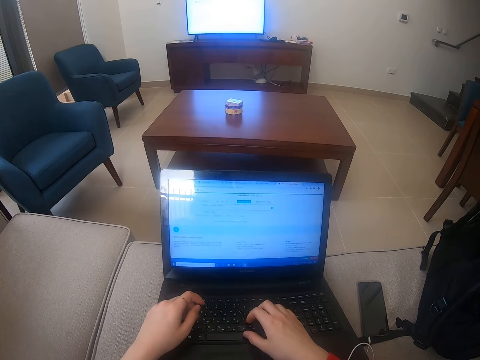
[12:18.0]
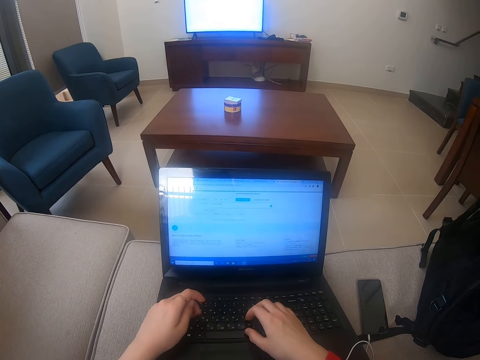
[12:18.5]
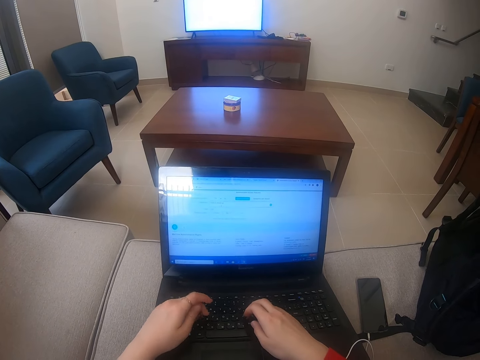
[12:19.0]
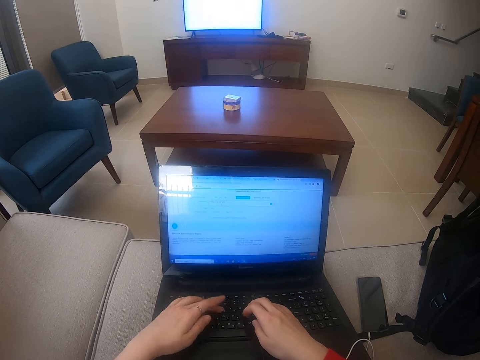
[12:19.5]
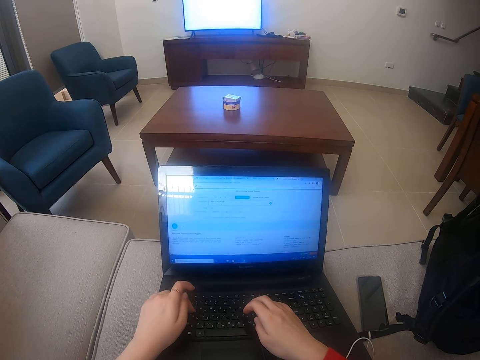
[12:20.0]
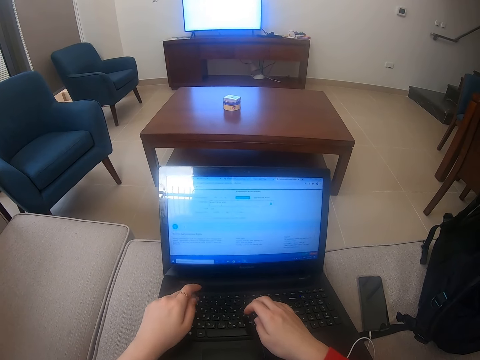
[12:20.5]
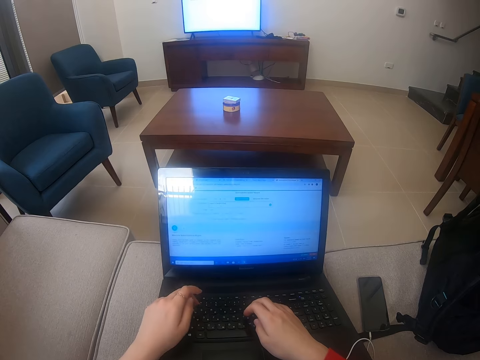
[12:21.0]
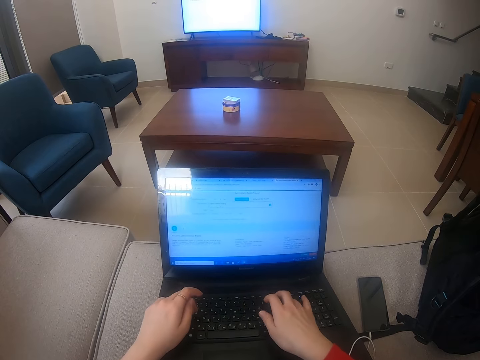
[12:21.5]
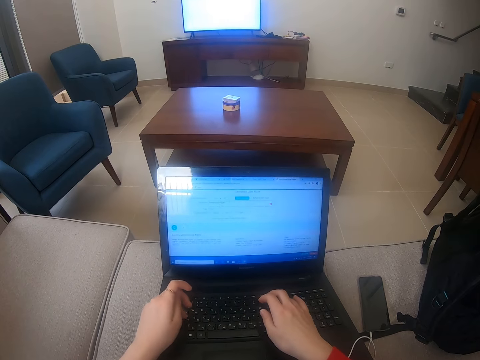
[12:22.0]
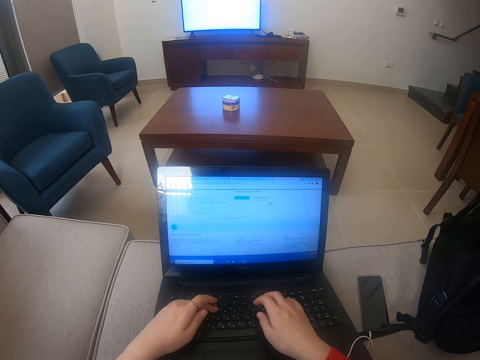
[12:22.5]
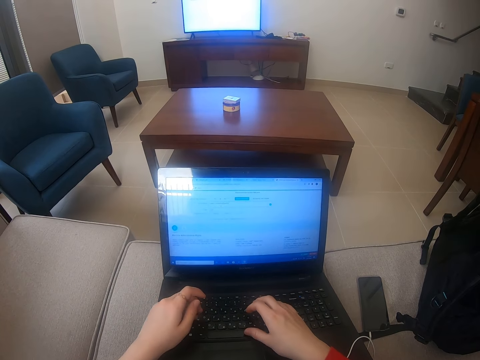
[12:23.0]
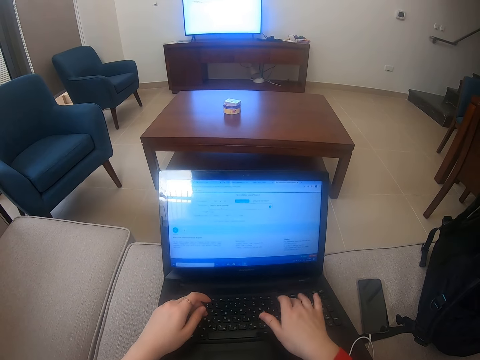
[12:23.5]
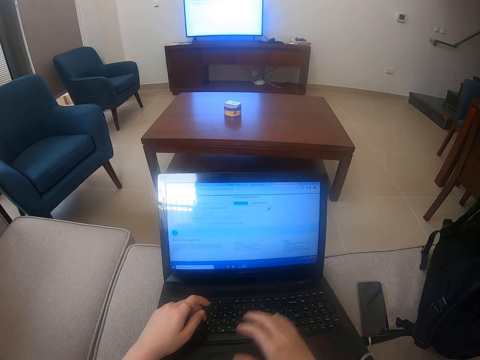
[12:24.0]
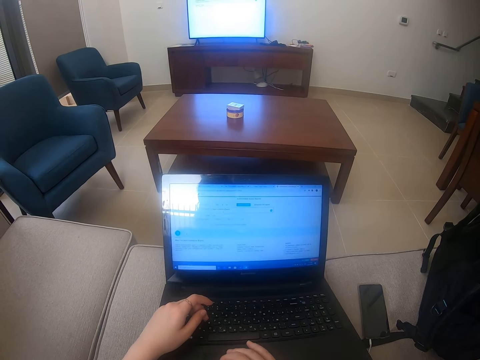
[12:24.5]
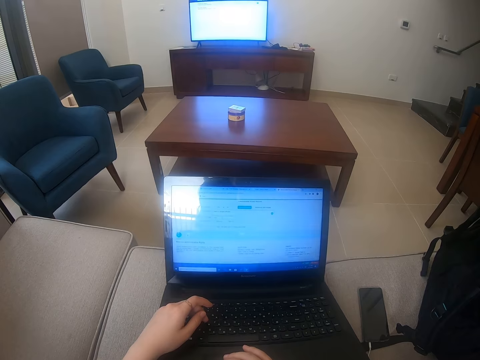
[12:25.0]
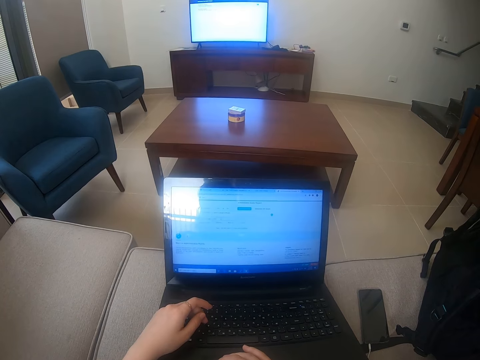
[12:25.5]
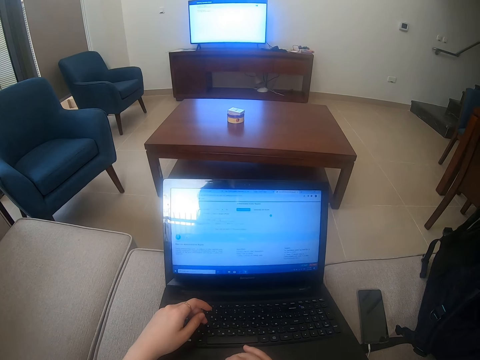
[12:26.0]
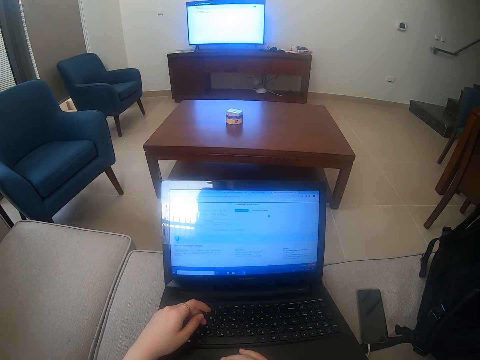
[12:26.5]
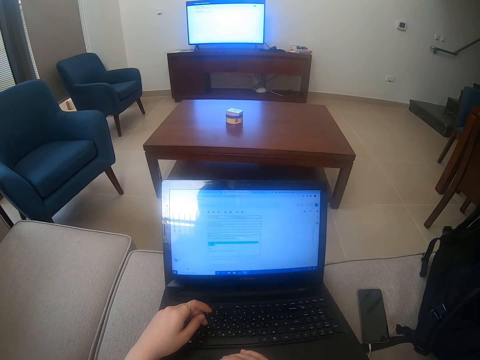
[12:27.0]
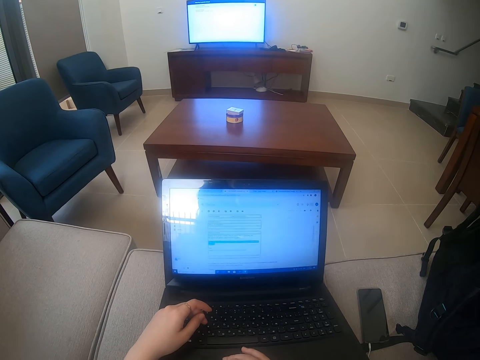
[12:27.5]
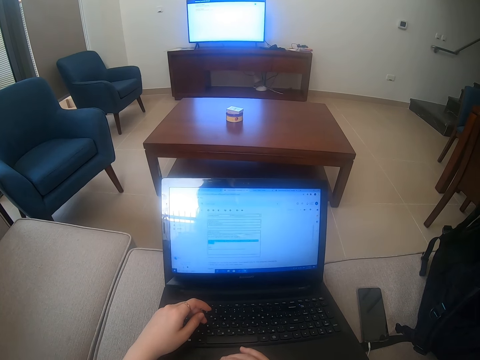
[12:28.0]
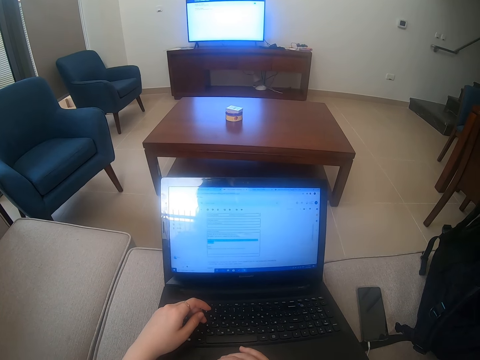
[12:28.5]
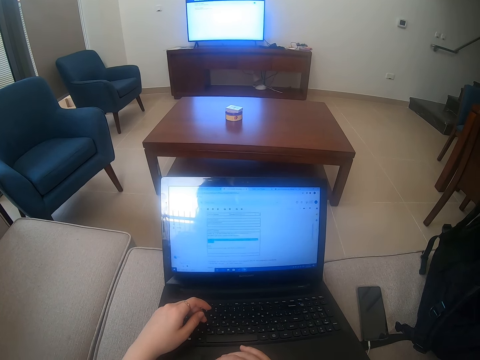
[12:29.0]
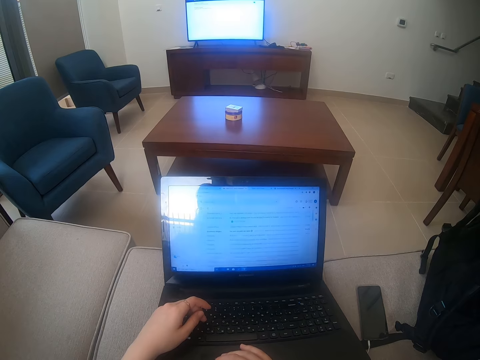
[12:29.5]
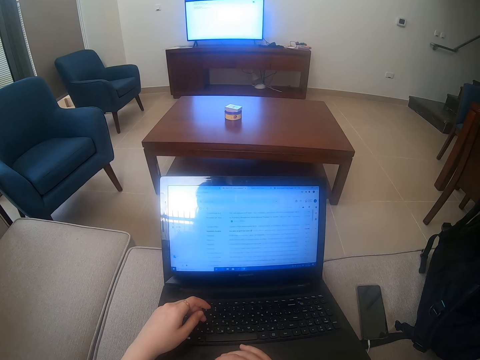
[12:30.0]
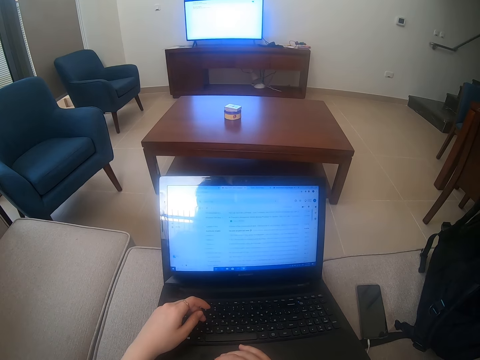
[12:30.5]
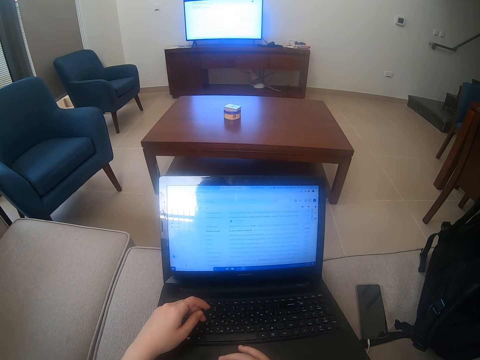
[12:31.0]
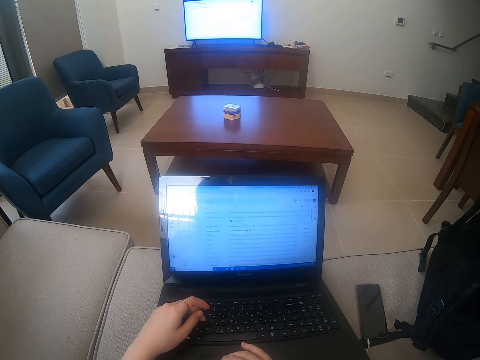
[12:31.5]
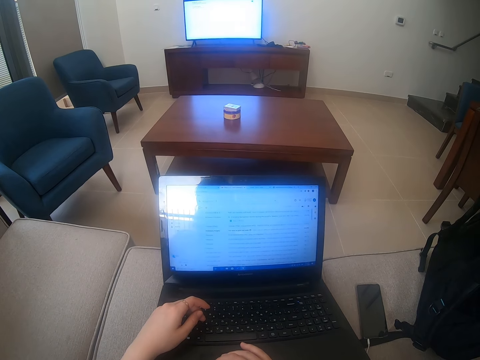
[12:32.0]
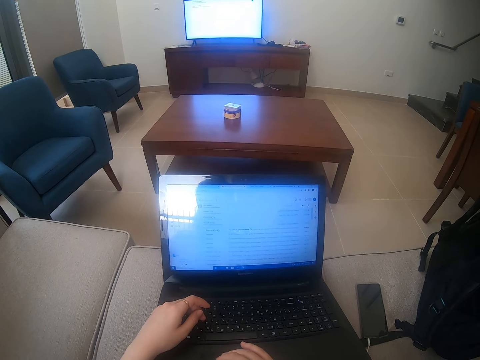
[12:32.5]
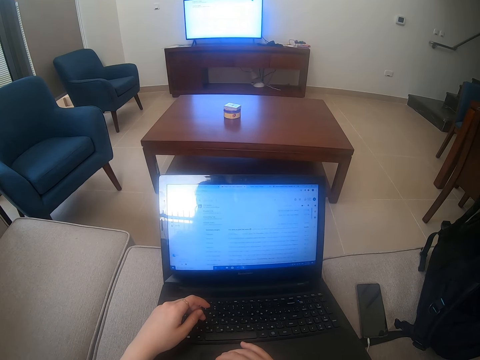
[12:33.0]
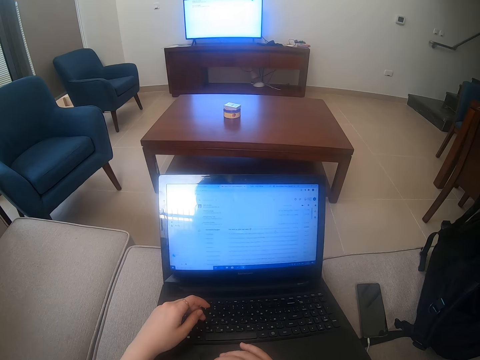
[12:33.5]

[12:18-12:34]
The camera wearer scrolls the laptop.

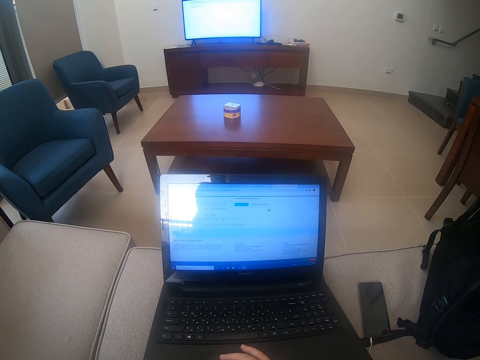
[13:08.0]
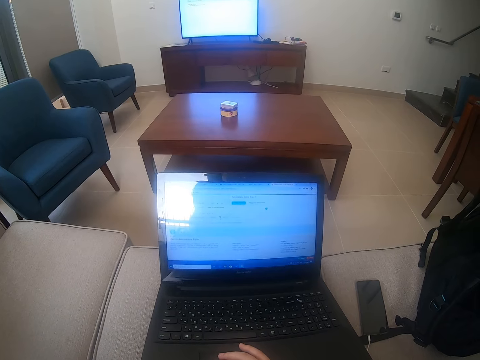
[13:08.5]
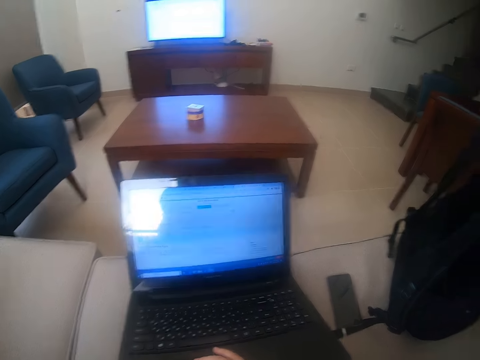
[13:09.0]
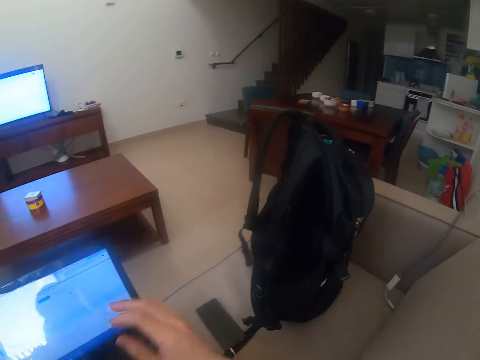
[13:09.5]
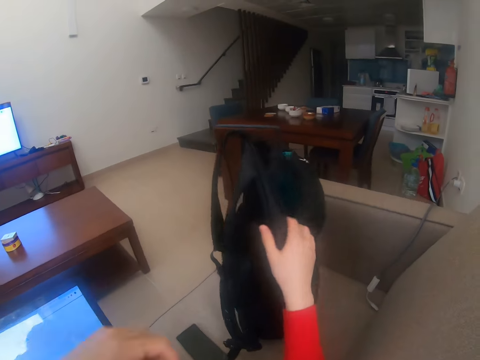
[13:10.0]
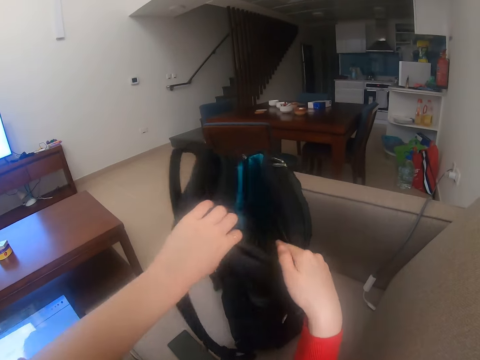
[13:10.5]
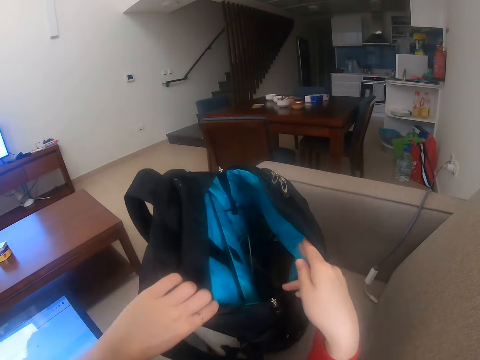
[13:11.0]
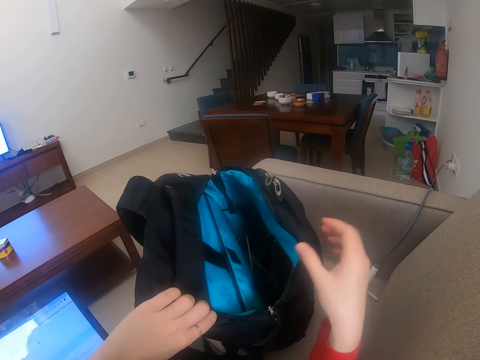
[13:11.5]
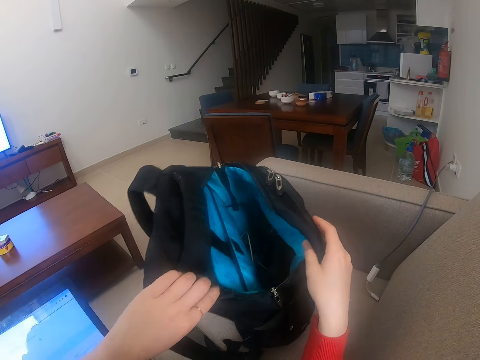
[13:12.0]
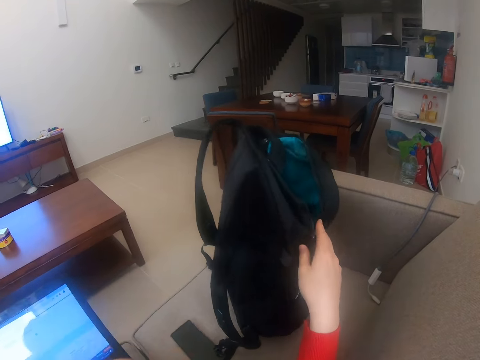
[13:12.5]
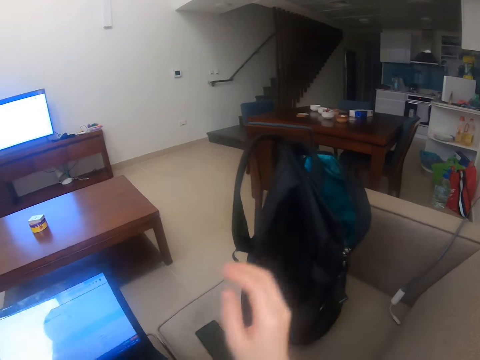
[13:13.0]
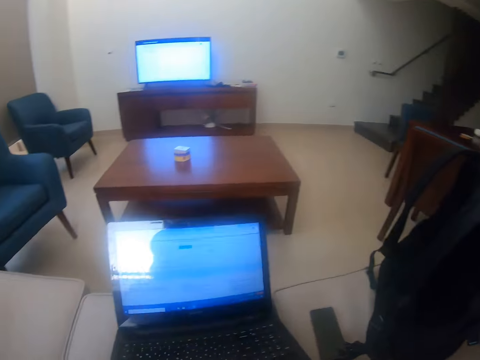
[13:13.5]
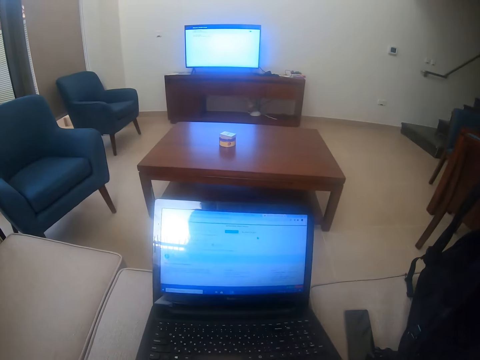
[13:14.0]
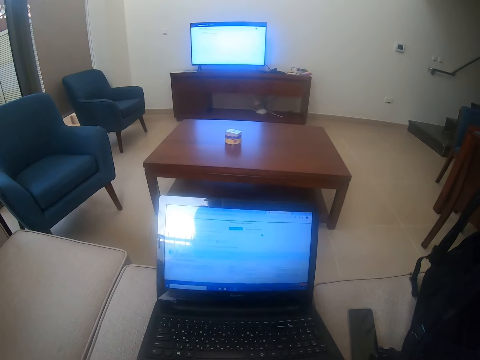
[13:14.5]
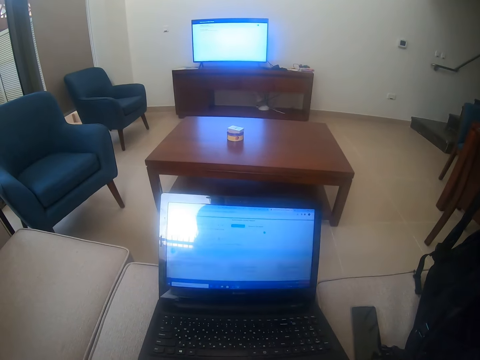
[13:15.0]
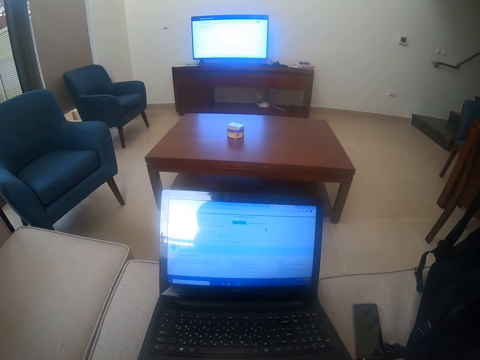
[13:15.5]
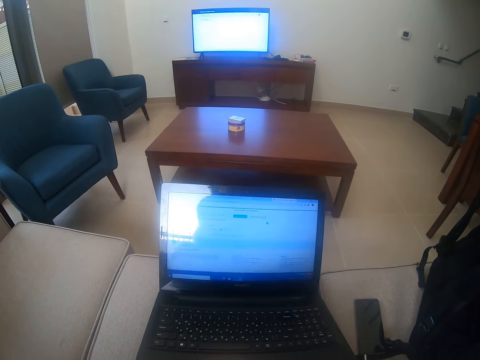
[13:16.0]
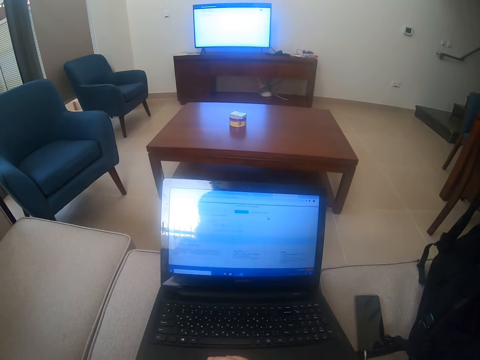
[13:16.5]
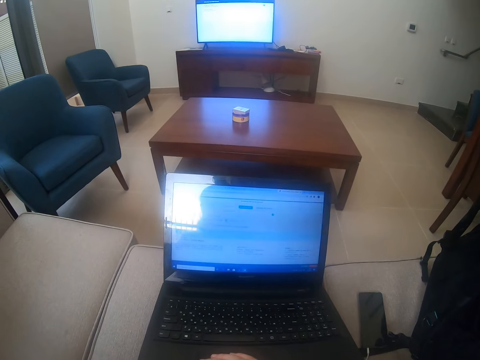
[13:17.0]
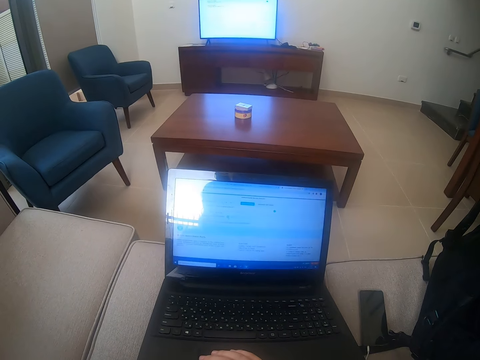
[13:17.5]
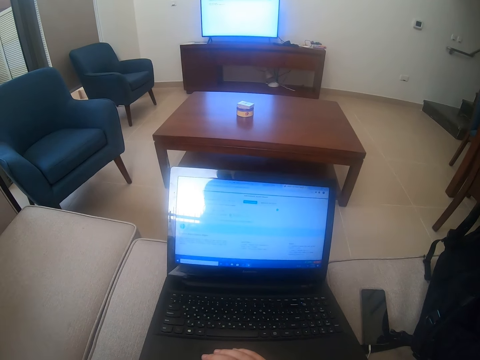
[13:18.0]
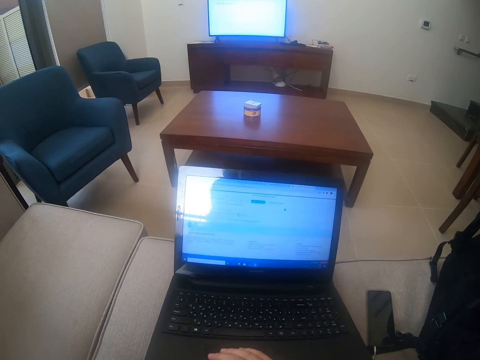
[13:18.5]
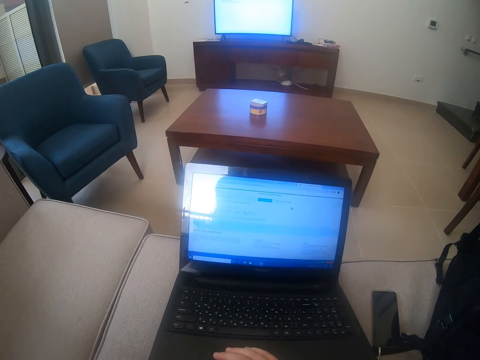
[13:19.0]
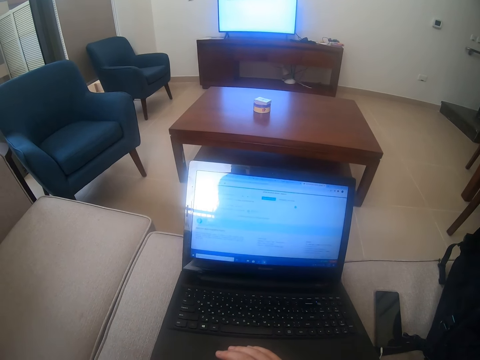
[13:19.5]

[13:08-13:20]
The camera wearer grabs the bag. They look in the bag. They open the bag. They scroll the laptop.
